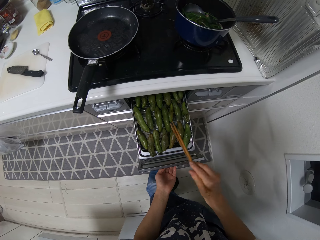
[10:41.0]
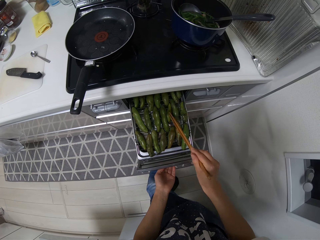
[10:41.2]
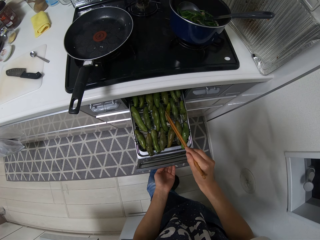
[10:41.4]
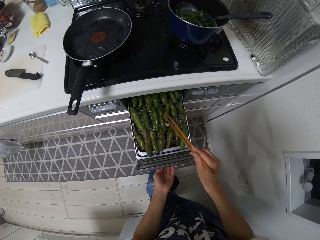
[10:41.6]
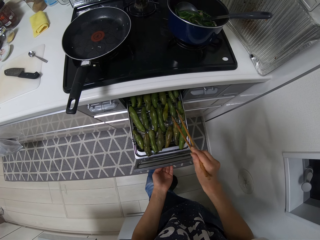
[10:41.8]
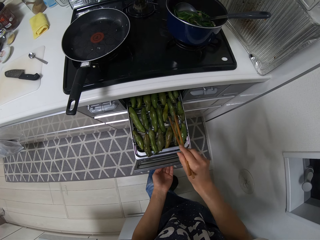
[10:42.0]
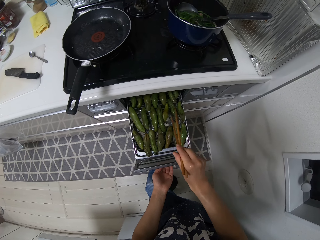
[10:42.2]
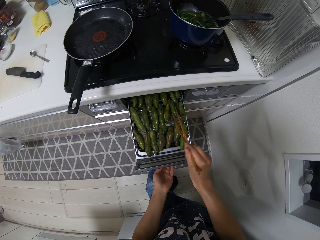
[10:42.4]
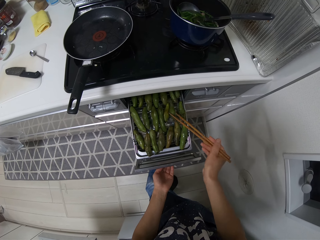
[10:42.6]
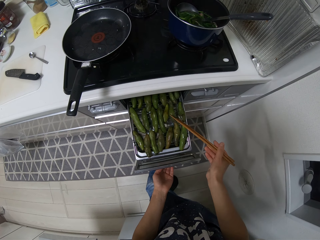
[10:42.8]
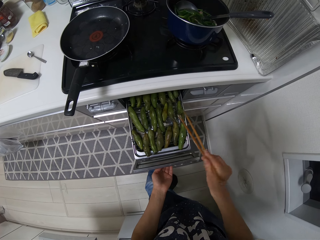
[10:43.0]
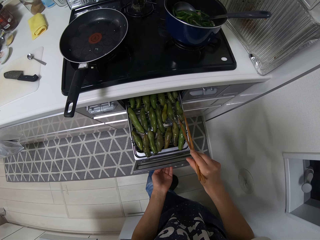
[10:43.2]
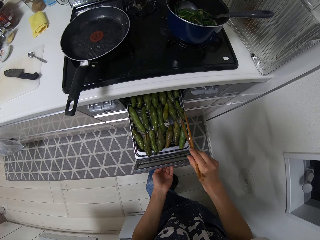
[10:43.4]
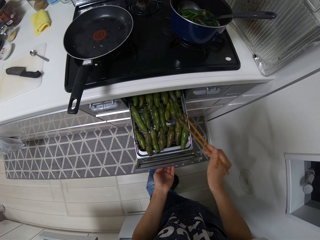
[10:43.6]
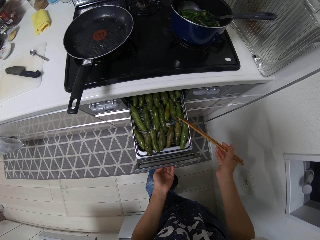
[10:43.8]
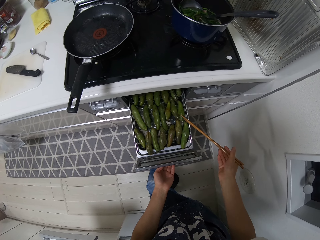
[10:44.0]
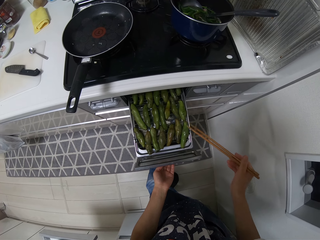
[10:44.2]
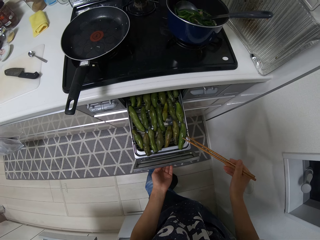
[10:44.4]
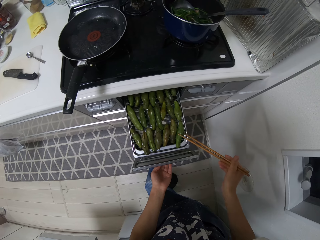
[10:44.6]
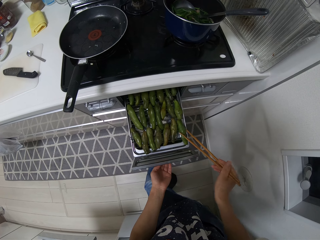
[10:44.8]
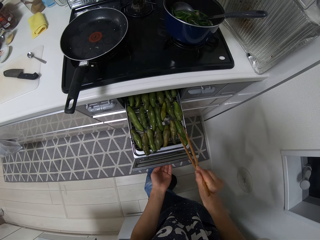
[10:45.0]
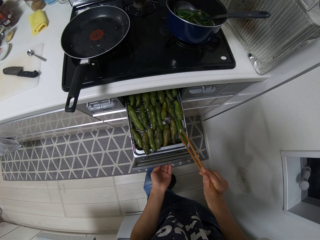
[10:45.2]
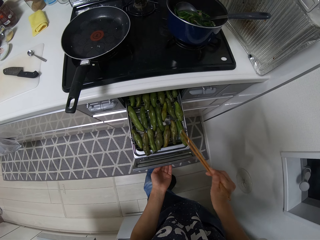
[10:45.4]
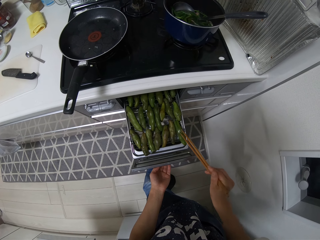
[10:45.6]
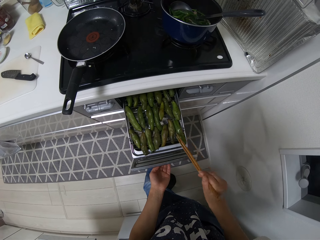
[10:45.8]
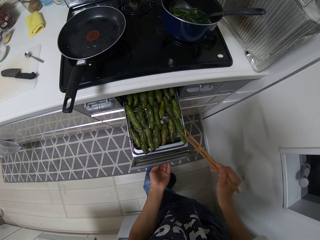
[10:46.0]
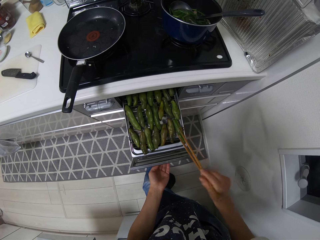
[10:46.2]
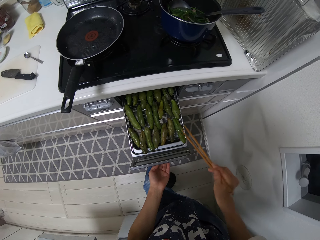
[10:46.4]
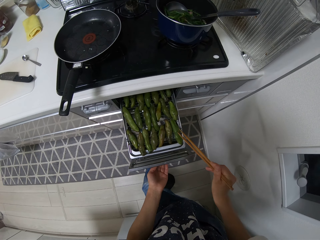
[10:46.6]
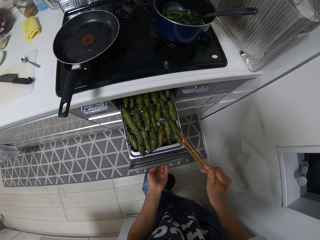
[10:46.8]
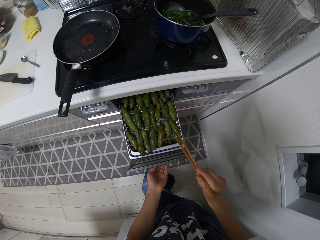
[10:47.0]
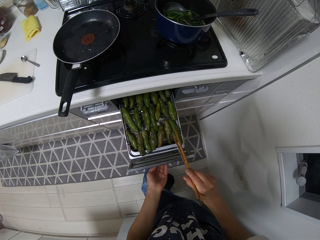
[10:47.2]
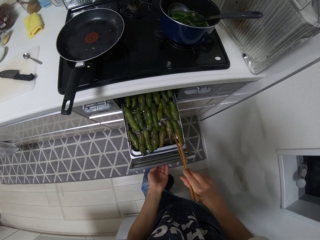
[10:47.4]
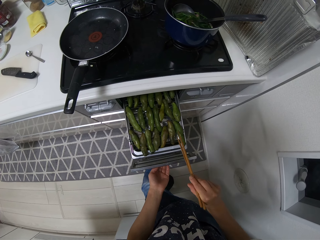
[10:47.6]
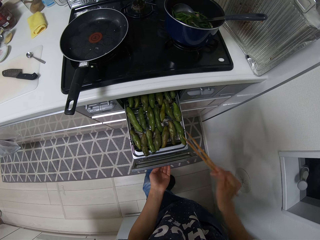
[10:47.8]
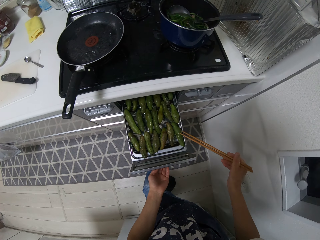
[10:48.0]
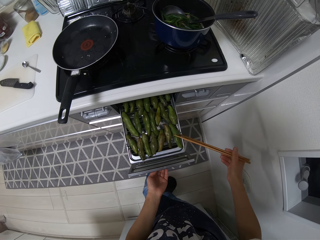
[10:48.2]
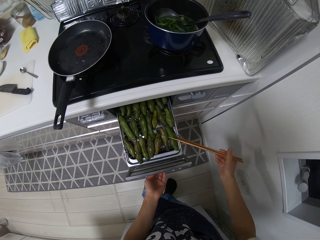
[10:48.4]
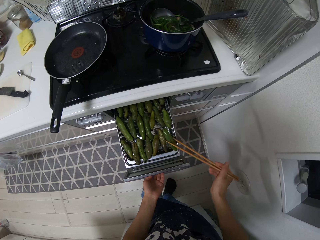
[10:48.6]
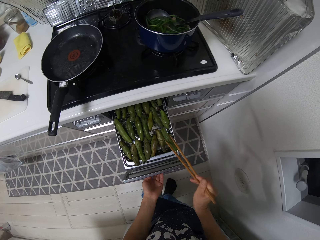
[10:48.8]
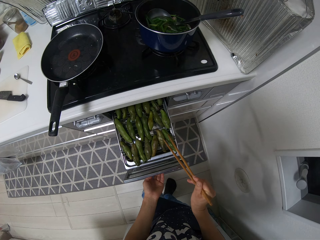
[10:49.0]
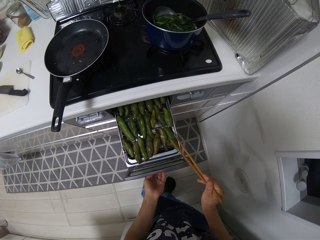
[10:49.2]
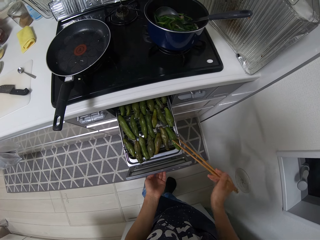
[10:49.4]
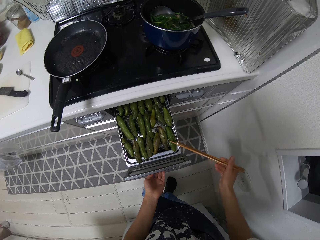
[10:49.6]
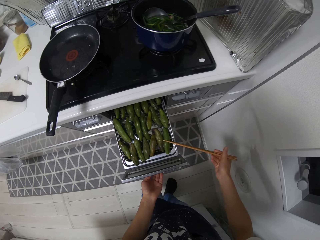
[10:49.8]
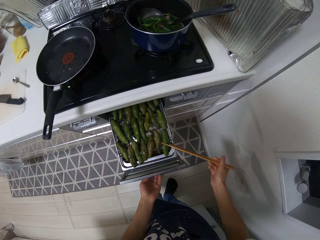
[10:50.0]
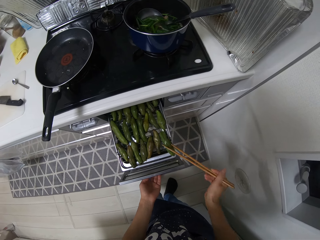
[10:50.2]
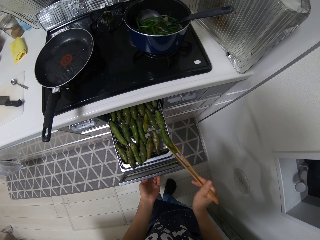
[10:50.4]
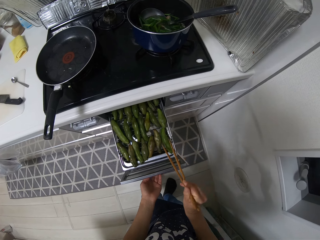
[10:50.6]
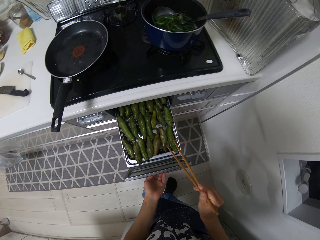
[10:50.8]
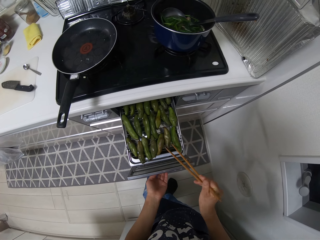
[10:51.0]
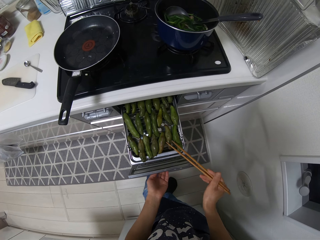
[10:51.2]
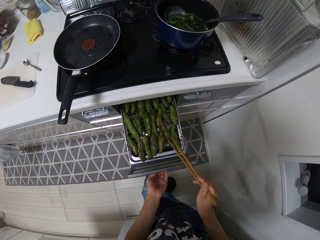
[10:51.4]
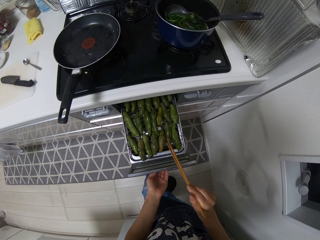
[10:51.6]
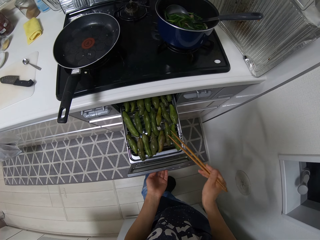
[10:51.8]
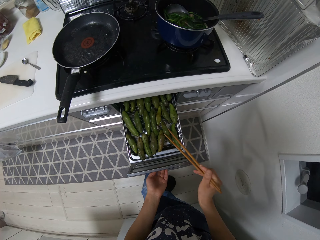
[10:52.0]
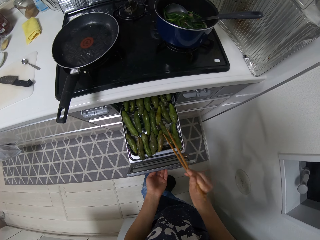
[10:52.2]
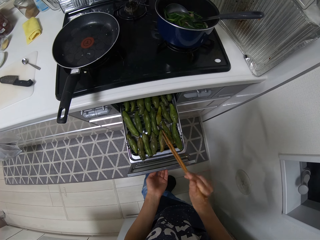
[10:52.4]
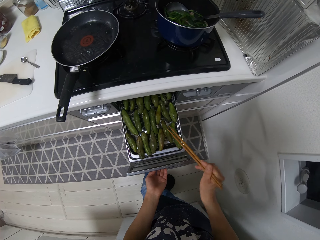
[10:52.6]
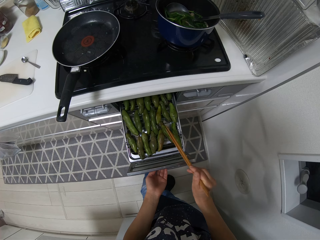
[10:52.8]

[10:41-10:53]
The camera wearer adjusts chopsticks on an oven. They flip green peas in the oven with the chopsticks.

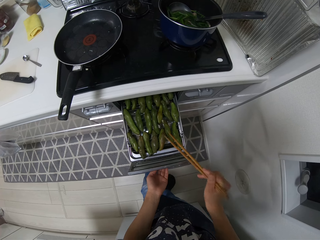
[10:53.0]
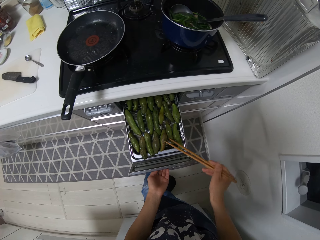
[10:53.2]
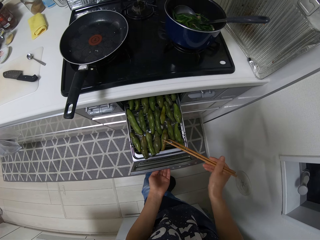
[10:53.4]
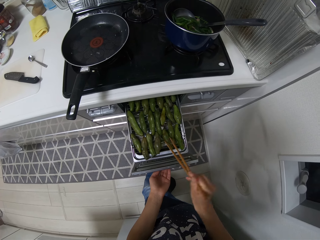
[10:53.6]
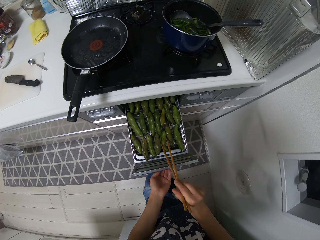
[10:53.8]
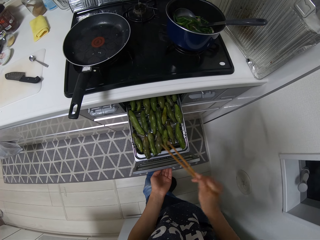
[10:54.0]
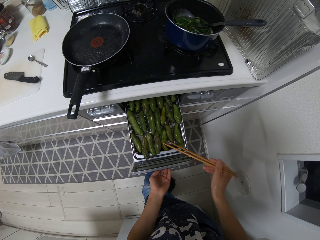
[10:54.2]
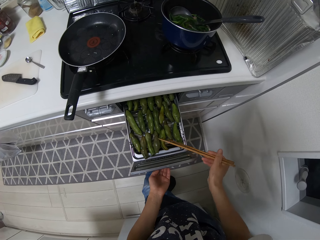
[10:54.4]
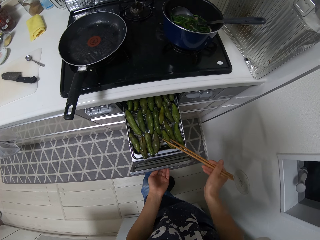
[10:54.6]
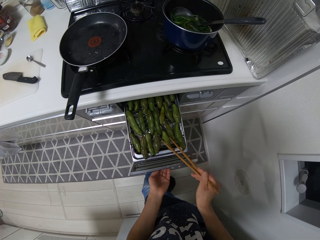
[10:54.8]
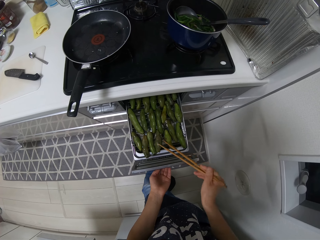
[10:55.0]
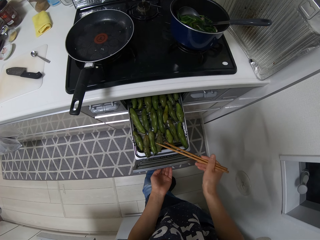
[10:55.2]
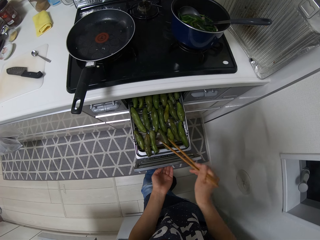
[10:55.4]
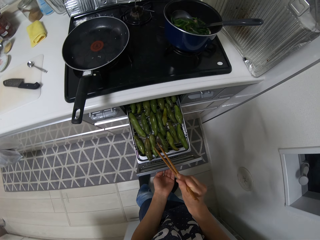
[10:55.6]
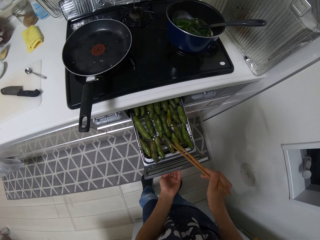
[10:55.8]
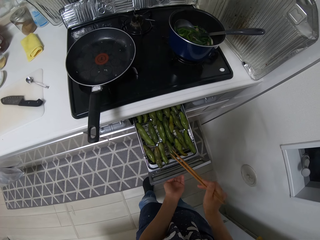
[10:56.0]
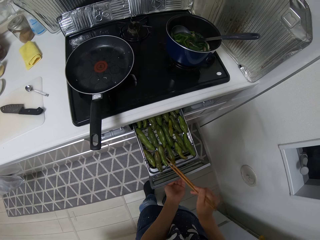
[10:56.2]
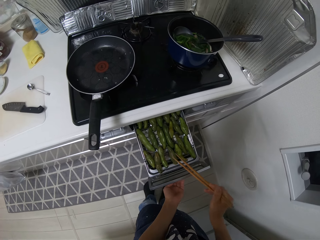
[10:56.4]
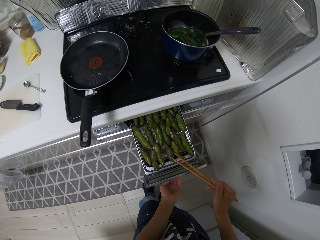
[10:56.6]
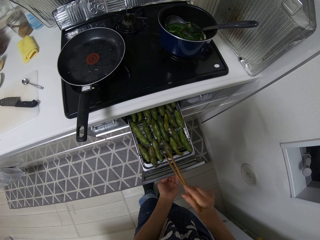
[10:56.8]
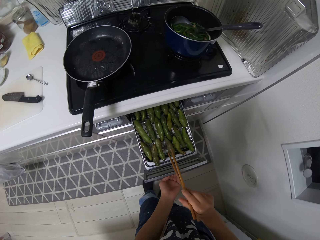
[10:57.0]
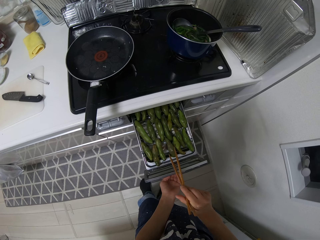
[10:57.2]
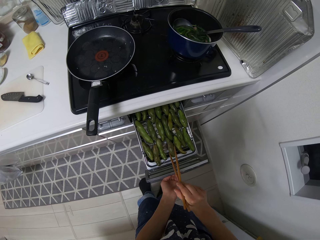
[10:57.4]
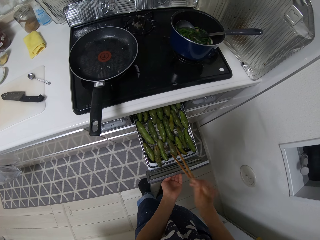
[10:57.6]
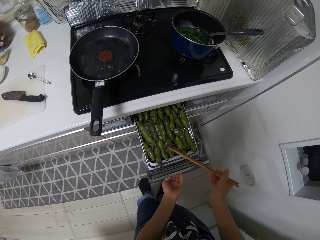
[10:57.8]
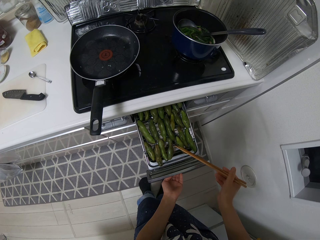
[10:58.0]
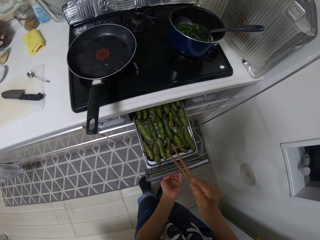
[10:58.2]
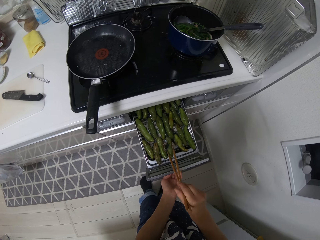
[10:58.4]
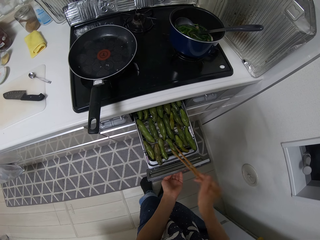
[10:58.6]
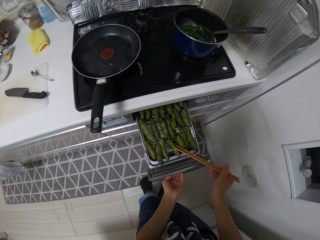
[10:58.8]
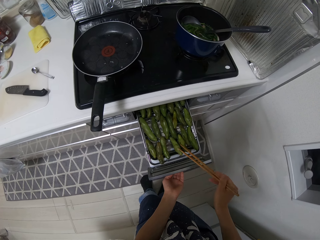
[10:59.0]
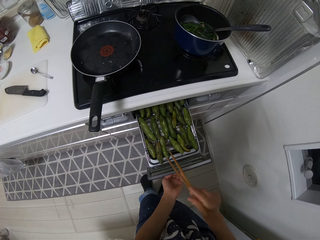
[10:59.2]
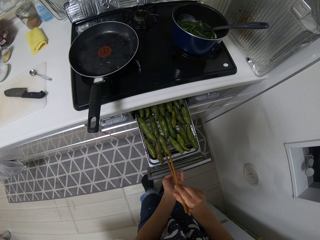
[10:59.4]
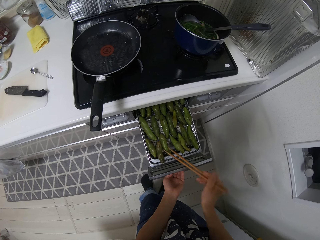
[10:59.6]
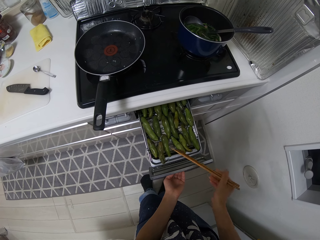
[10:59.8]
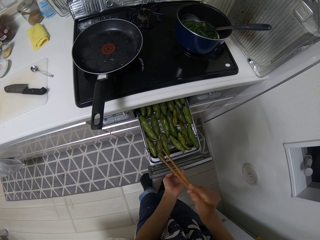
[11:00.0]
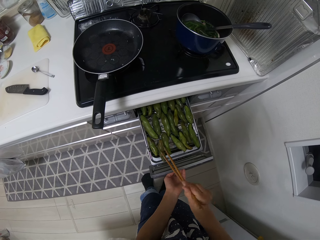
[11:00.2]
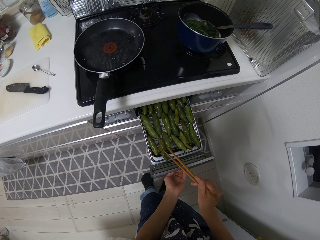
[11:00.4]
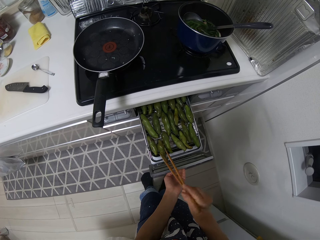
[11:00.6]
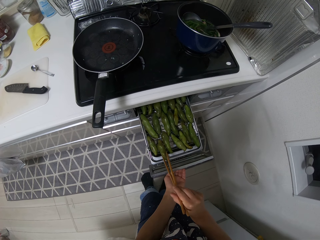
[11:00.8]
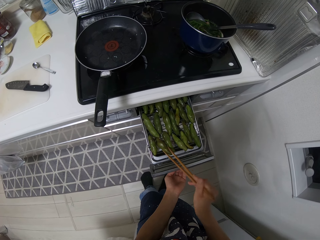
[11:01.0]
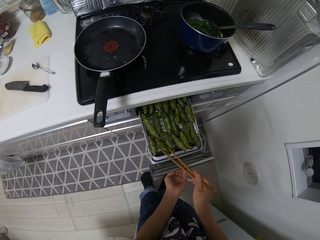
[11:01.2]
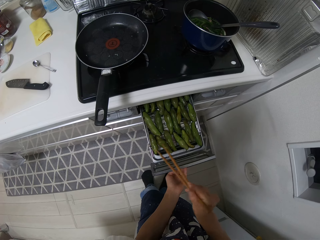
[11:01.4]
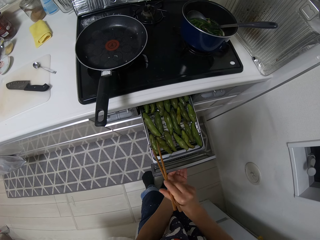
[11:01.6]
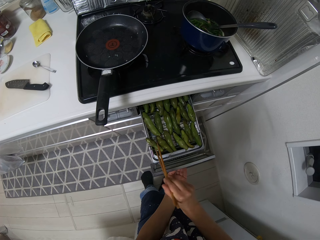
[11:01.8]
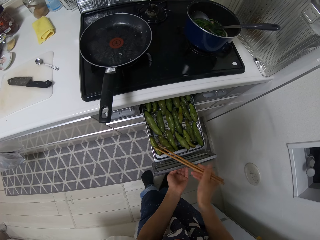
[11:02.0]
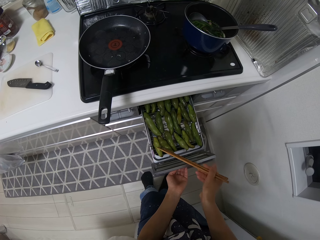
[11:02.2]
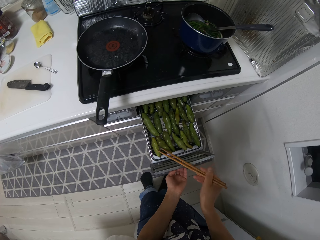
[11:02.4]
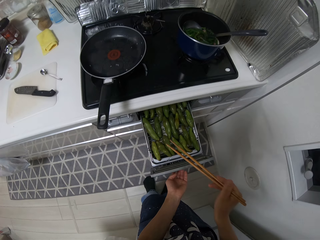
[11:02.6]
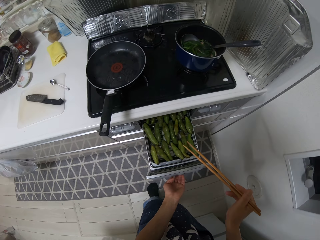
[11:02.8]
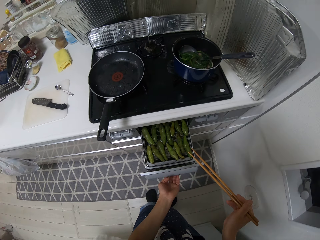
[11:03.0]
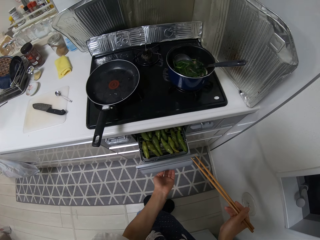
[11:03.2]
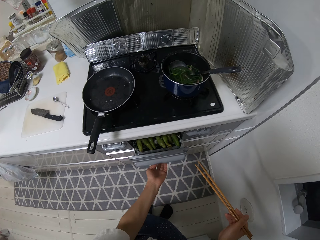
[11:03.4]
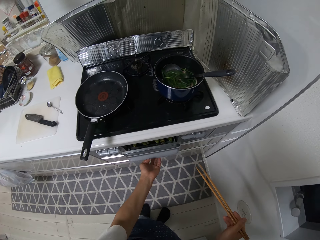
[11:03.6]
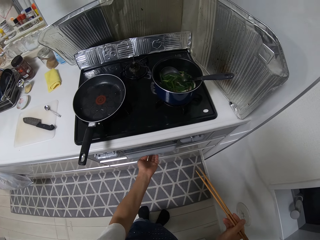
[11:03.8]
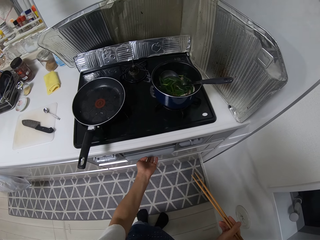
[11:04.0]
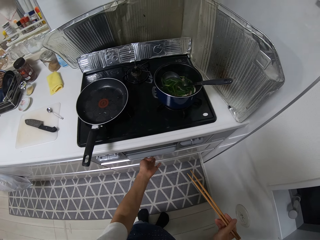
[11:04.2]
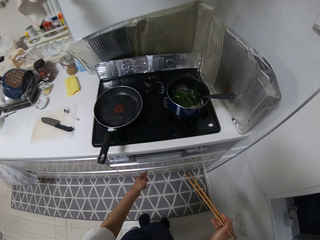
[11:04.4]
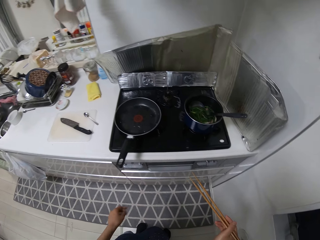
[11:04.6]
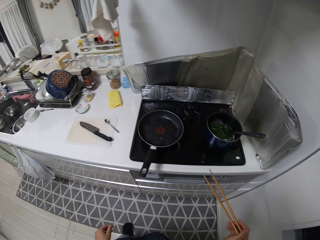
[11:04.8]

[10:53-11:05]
The camera wearer moves a leg on the floor. They flip green peas in an oven with chopsticks. They close the oven with a hand.
